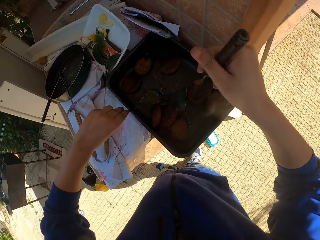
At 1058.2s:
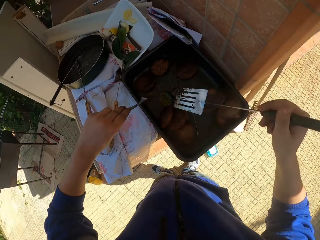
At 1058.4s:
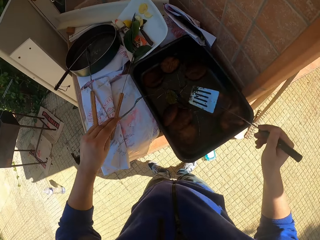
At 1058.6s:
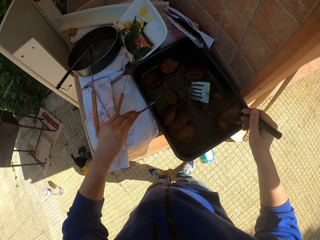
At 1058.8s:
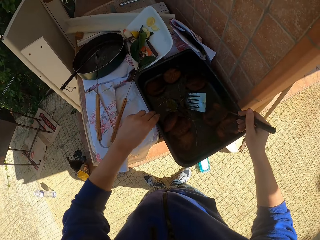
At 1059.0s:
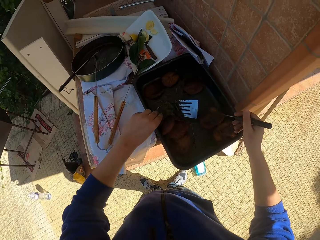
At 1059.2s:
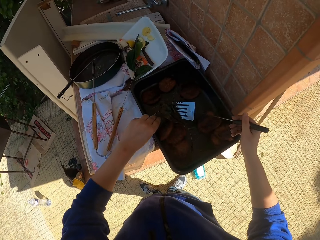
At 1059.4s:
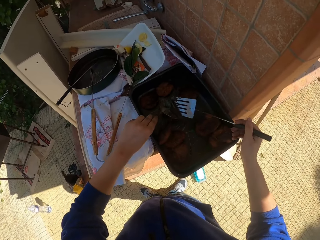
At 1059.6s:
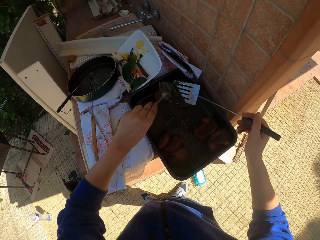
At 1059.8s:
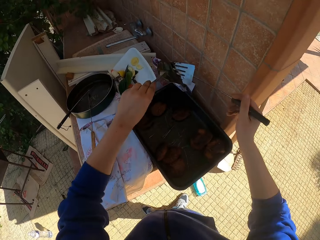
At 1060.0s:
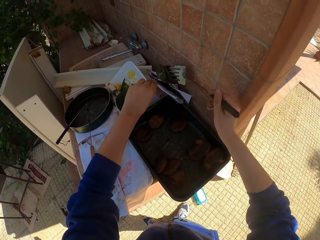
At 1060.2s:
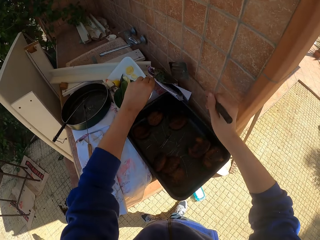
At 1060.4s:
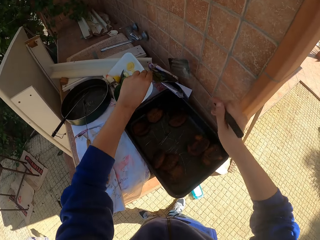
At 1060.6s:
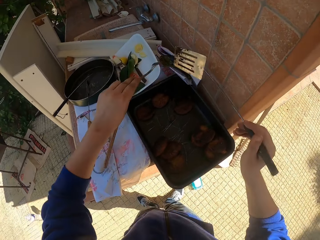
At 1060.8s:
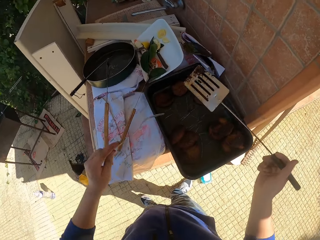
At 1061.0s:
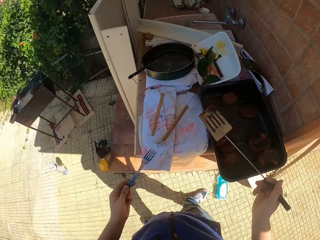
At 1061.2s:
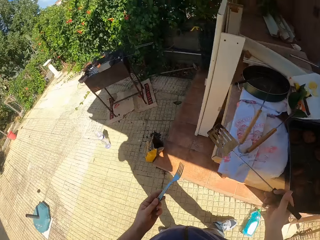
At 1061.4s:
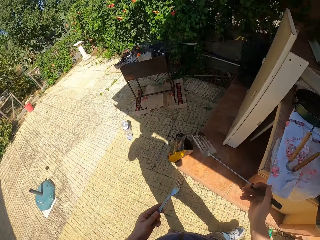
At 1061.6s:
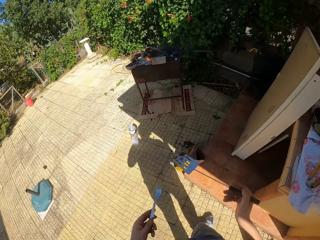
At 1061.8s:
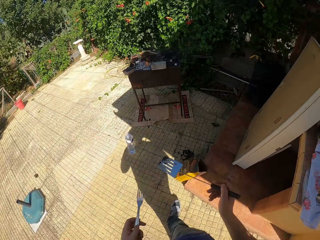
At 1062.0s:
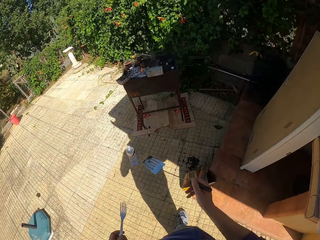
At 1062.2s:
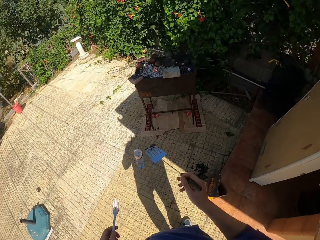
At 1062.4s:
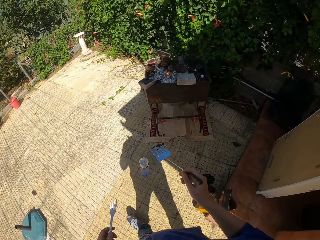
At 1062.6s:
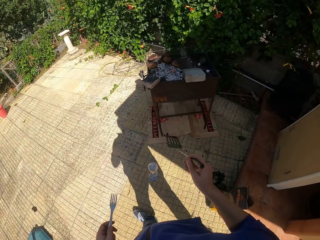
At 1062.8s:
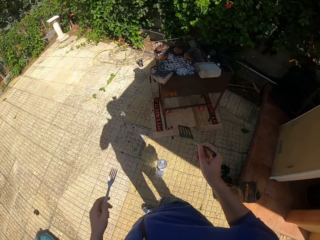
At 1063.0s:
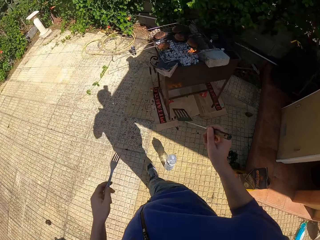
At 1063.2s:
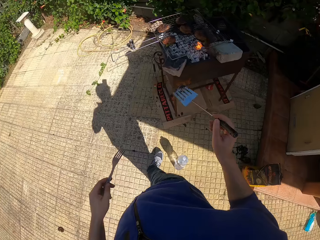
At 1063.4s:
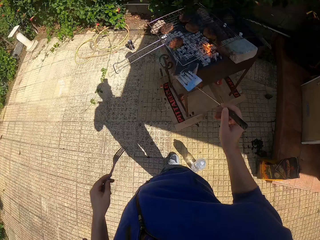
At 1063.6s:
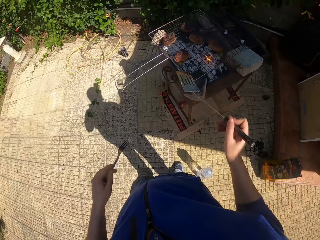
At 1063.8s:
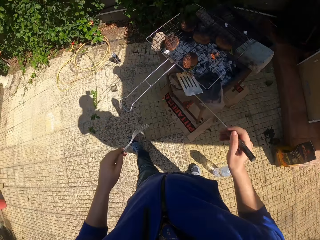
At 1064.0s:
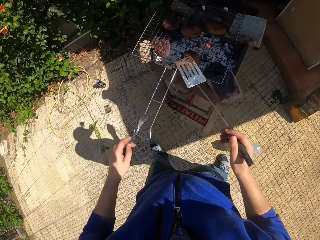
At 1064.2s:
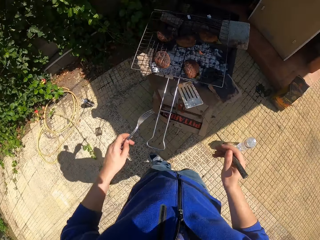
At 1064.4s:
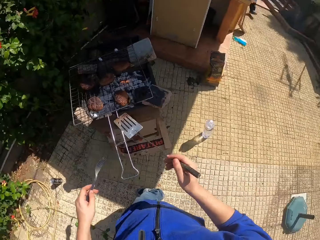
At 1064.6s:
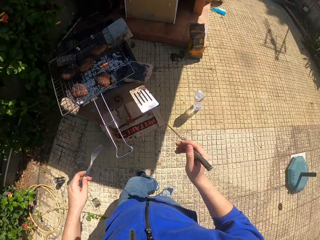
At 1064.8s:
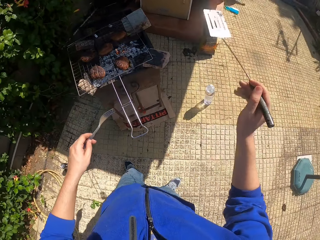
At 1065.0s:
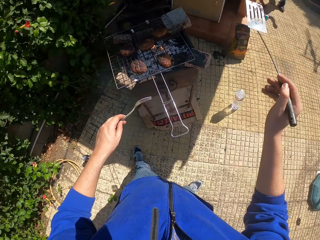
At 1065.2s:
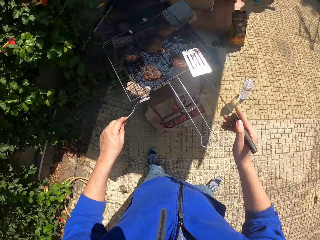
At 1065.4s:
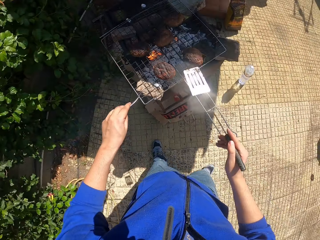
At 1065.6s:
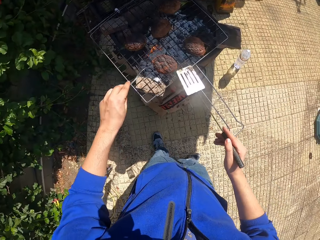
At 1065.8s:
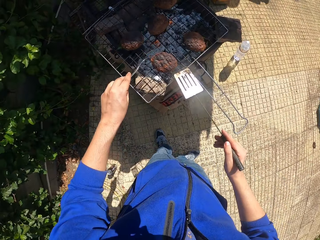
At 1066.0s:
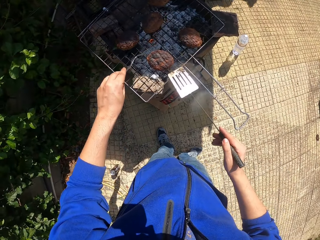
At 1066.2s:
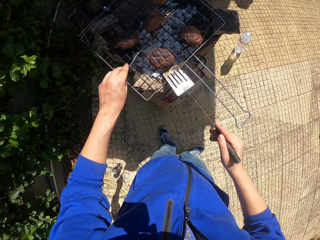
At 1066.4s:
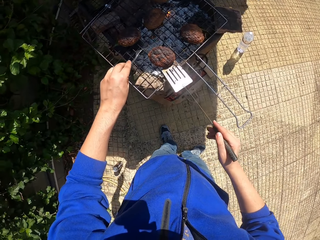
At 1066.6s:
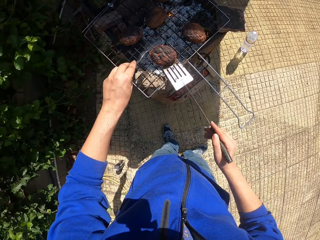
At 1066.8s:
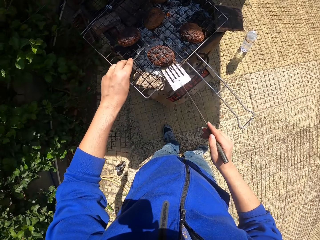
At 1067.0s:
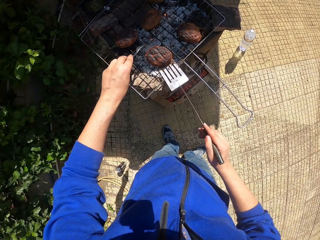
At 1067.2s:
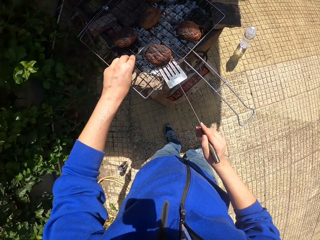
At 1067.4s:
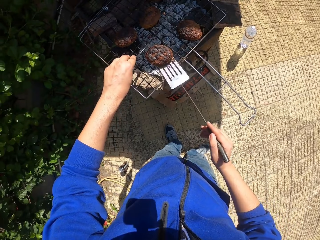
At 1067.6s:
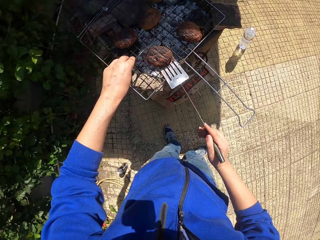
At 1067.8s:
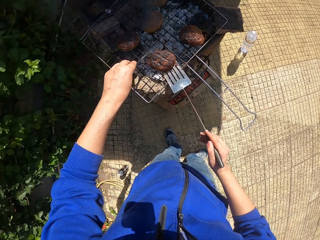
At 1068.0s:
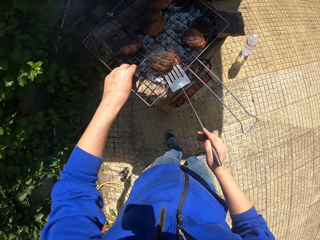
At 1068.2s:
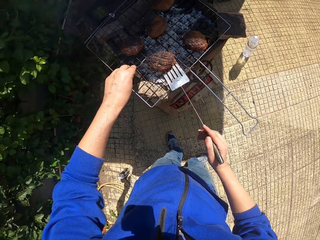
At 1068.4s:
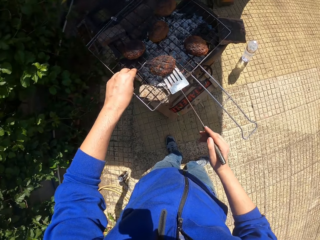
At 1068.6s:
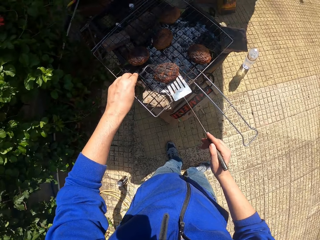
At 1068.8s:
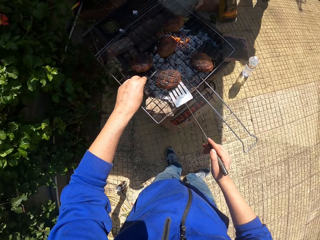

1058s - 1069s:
The camera wearer picks up the leaf with the spatula and fork in his hands. He drops the leaf in a paper with the fork and spatula in his hands. He walks to the makeshift grill from the work bench. He slides the patty on the spatula in his right hand. He pushes the patty with the fork in his left hand.

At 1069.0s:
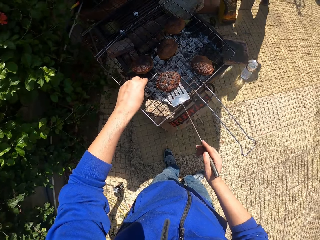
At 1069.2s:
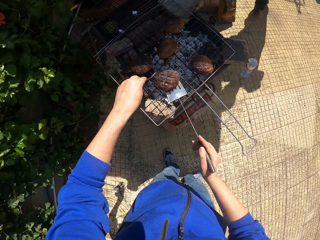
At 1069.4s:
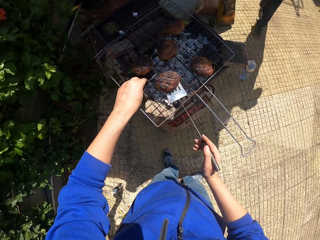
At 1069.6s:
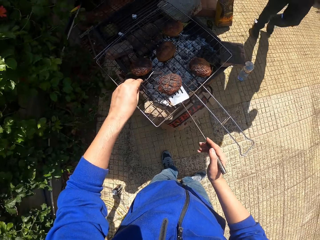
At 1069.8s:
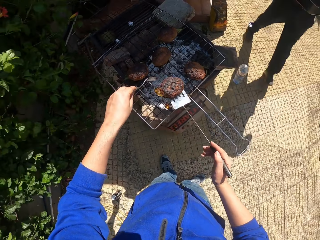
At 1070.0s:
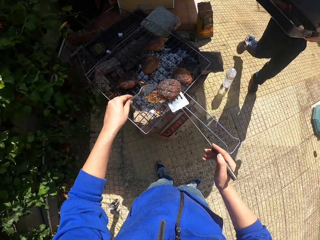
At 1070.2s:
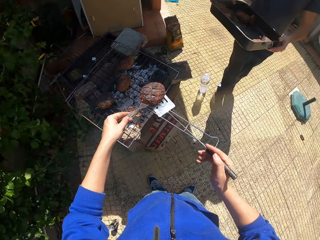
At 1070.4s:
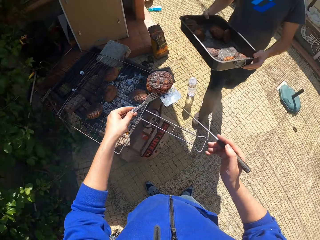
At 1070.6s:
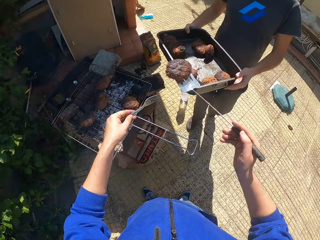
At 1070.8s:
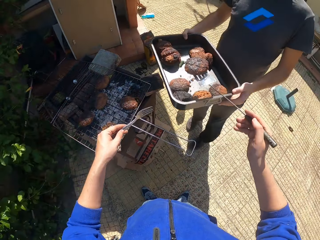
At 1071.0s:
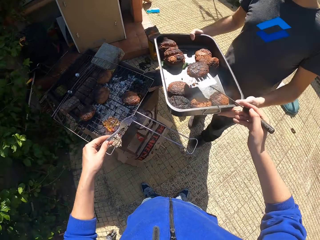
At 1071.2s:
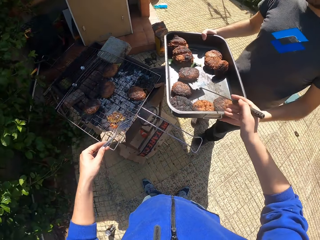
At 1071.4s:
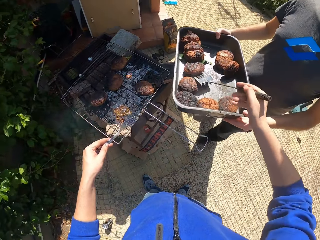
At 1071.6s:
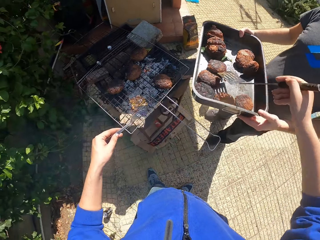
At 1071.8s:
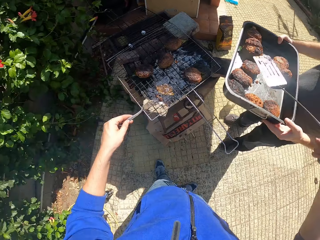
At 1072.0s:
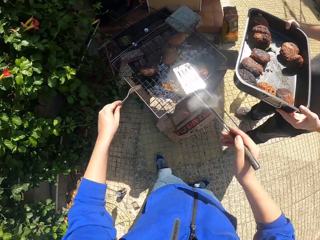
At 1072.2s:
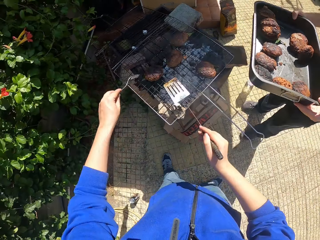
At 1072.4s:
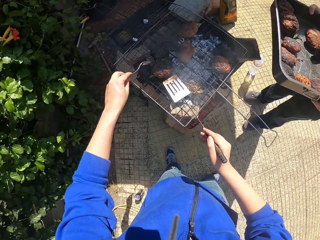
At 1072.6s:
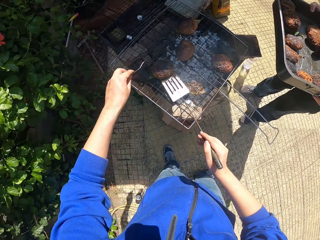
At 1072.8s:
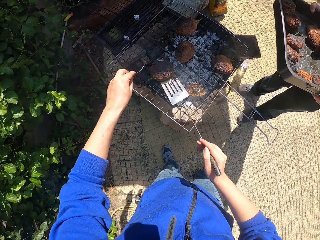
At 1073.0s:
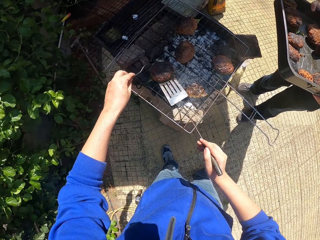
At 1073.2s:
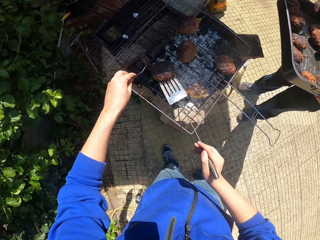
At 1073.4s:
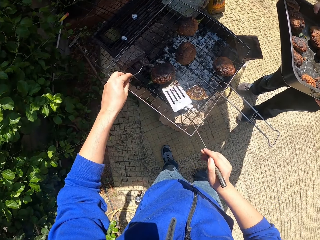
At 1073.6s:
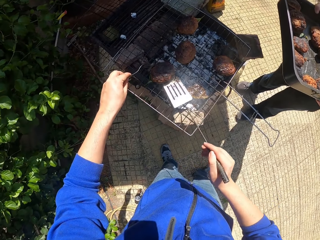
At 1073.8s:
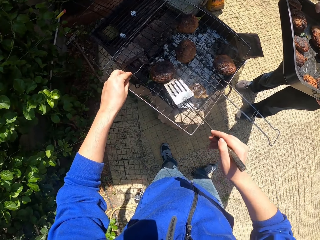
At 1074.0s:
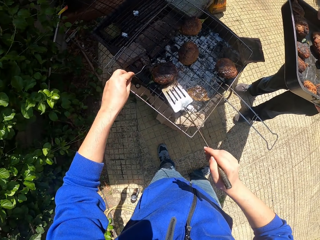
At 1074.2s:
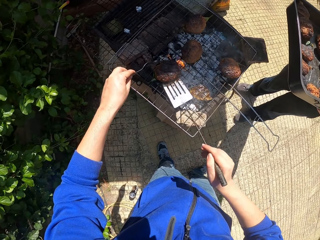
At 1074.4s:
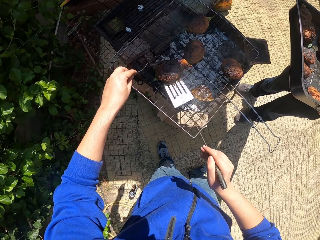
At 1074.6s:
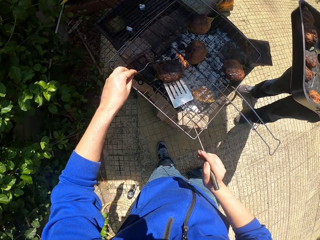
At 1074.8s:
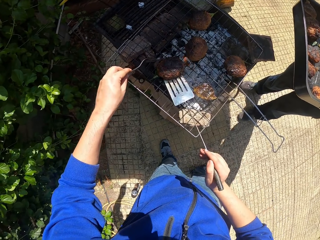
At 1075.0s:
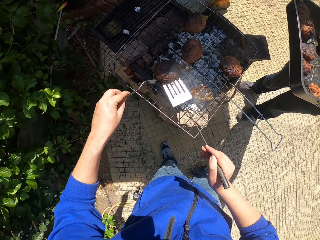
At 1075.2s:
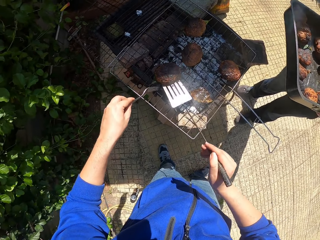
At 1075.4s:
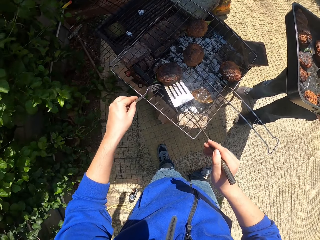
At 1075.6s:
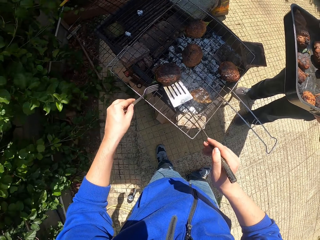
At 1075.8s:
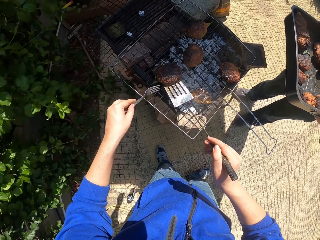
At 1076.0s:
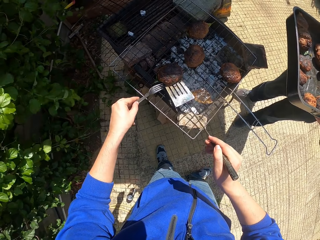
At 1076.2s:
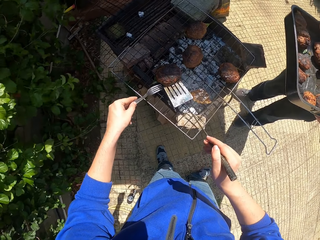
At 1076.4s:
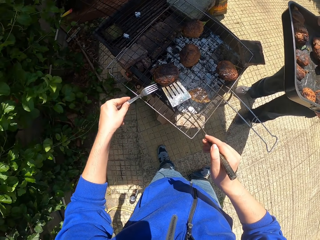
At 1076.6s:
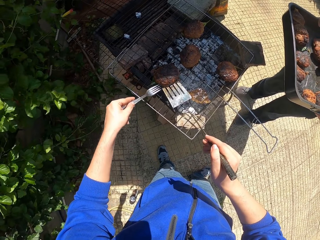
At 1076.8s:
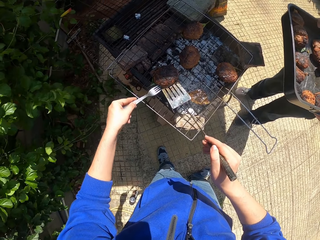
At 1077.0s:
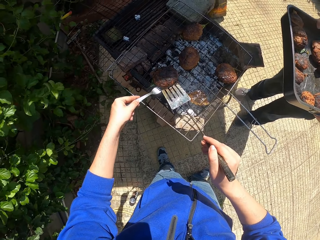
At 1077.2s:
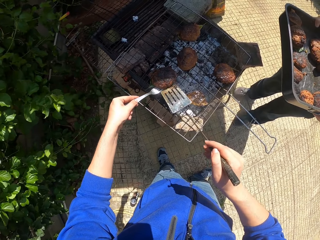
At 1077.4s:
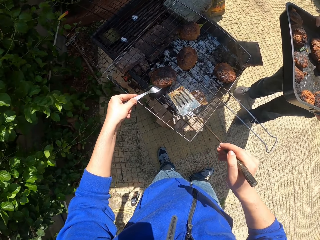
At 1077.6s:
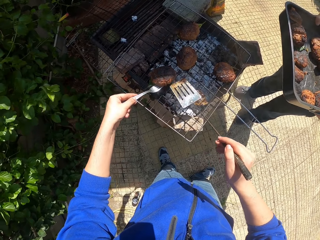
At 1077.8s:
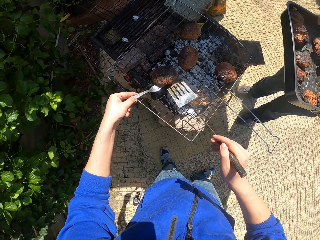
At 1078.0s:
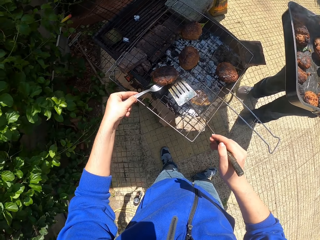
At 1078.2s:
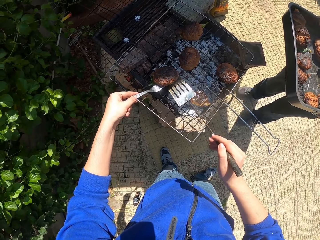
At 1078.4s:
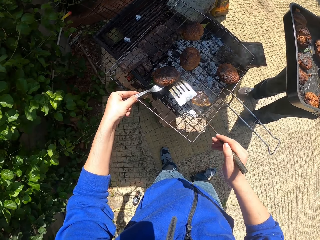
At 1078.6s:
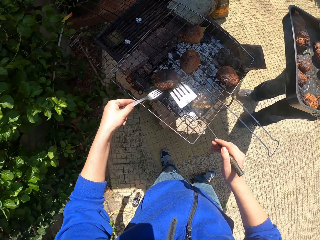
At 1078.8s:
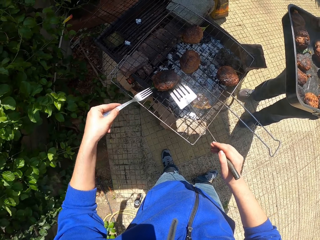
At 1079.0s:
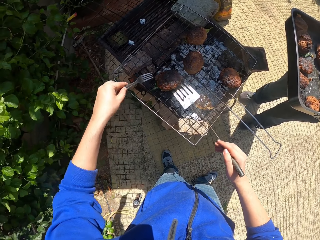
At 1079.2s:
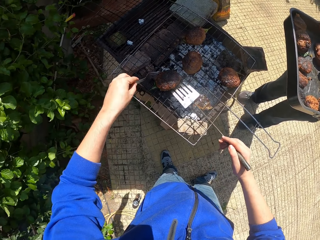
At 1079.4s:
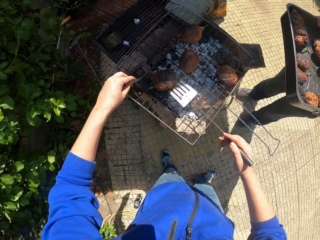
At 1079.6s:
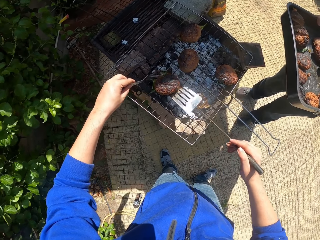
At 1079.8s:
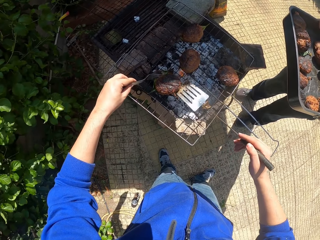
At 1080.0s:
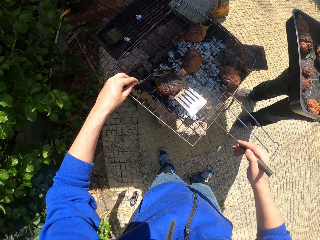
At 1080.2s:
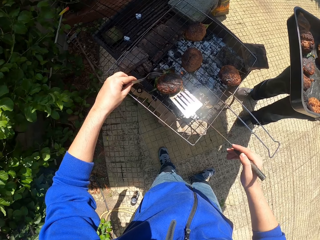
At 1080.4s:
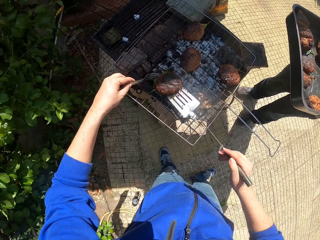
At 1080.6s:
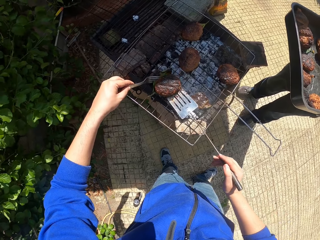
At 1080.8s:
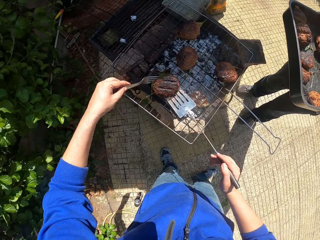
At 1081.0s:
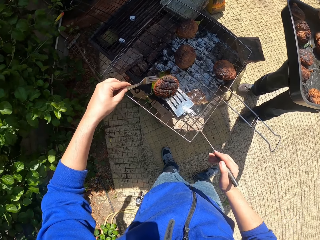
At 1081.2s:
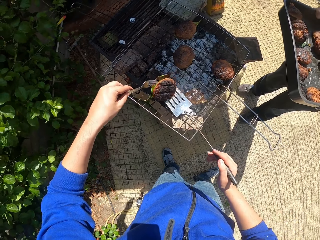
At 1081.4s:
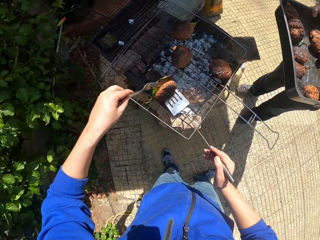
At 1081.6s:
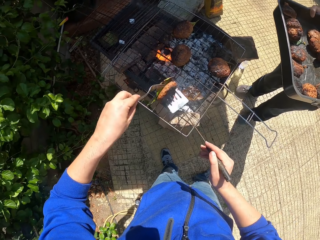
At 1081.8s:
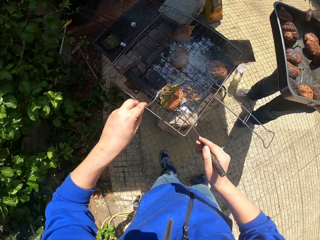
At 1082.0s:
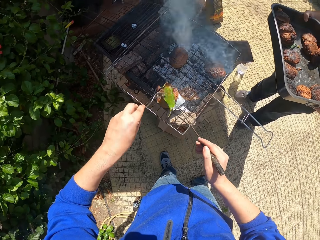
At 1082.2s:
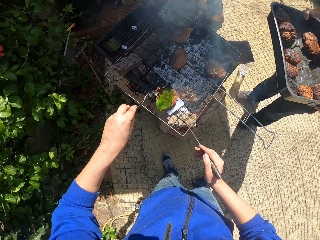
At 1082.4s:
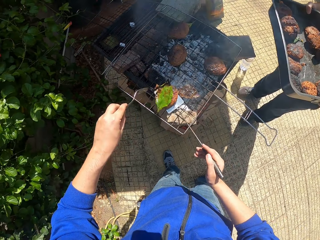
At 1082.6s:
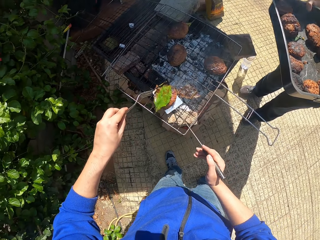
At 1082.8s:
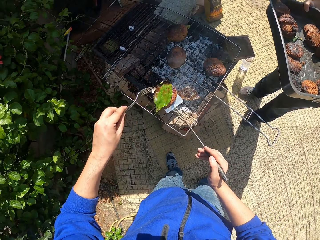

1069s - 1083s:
The camera wearer lifts the patty with the spatula in his right hand. A man walks towards the camera wearer with the tray. The camera wearer drops the patty in the tray with the spatula in his right hand. He slides the patty on the spatula in his right hand. He pushes the patty on the spatula with the fork in his left hand. He lifts the patty with the fork in his left hand. He slides the patty on the spatula in his right hand. He lifts the patty with the fork in his left hand. He slides the patty on the spatula in his right hand. He flips the patty with the fork in his left hand.
